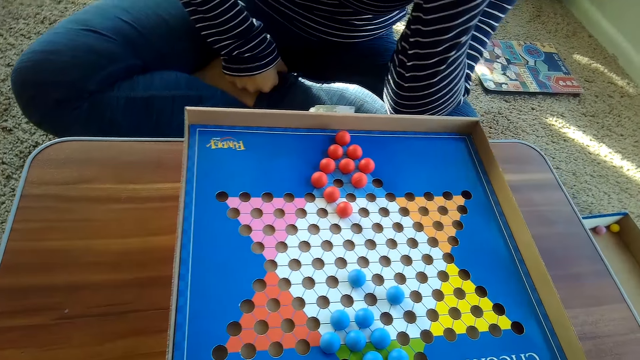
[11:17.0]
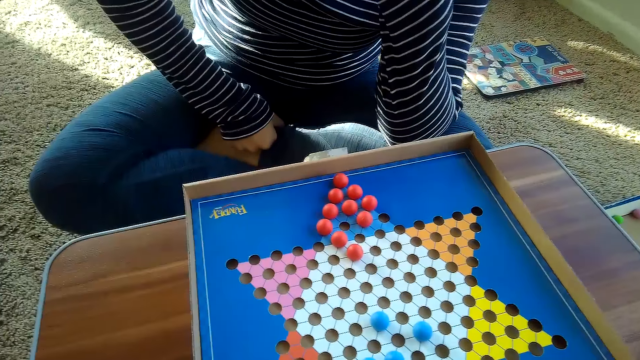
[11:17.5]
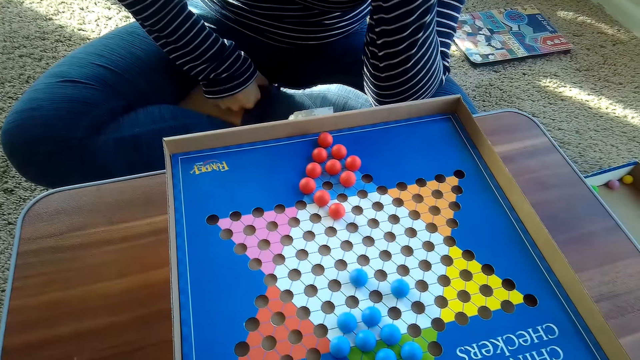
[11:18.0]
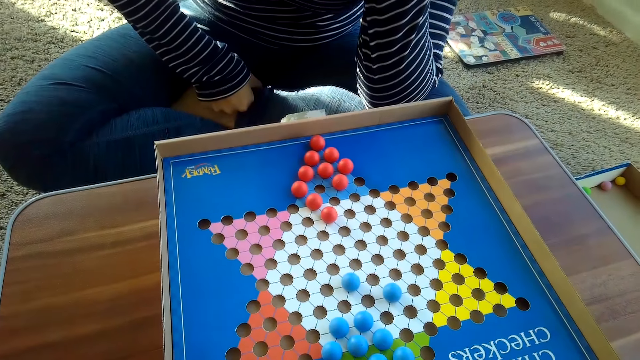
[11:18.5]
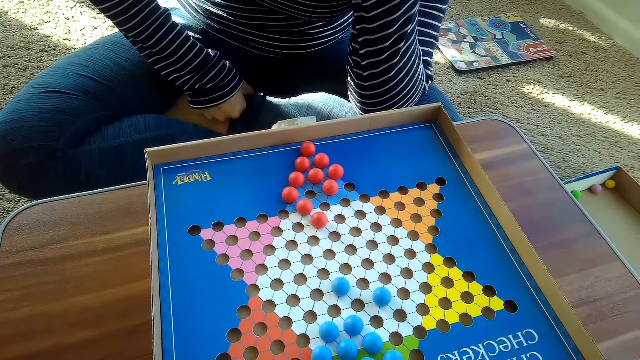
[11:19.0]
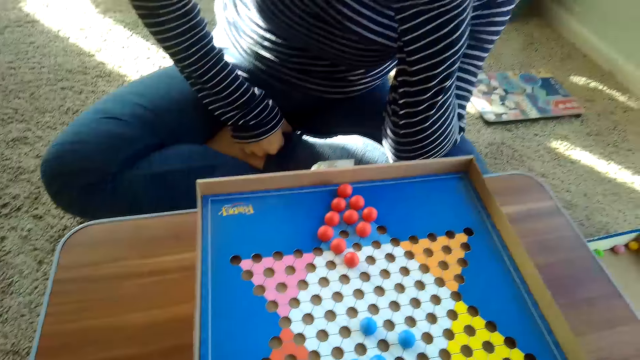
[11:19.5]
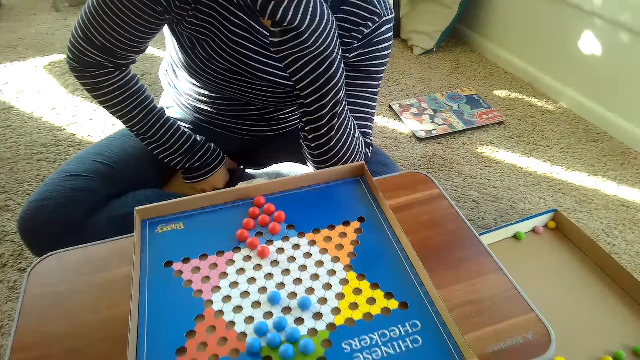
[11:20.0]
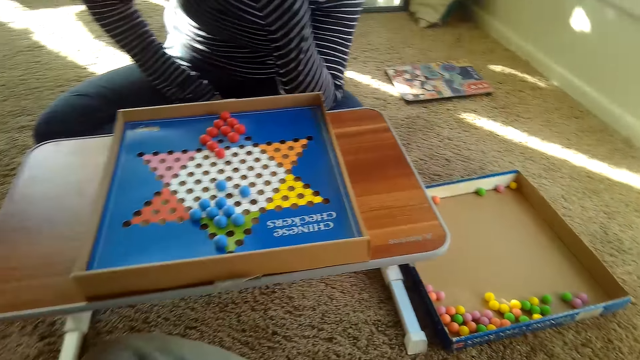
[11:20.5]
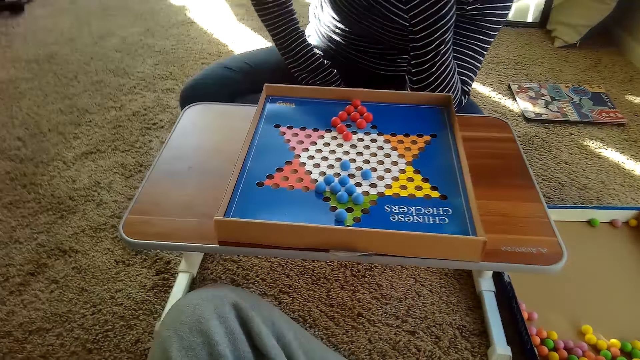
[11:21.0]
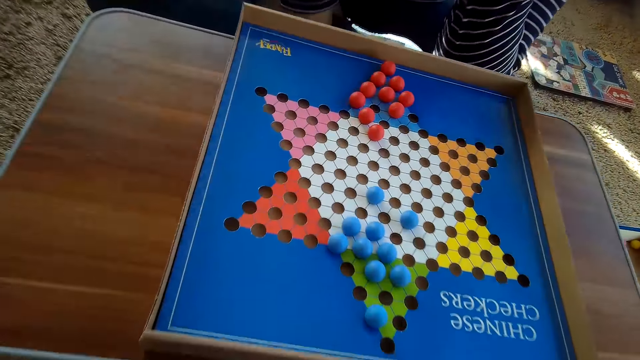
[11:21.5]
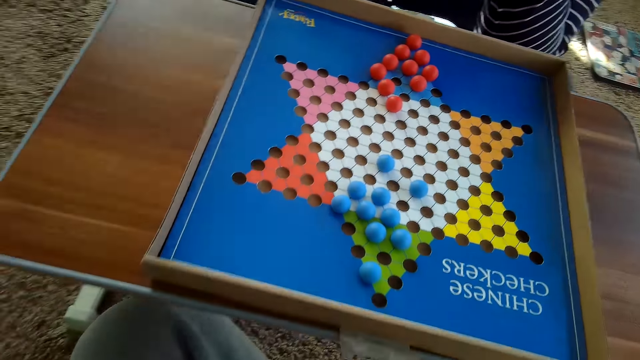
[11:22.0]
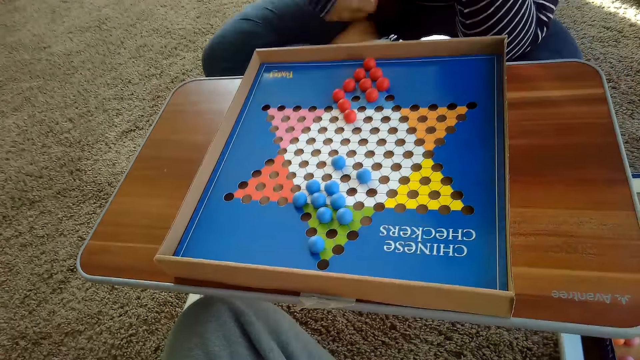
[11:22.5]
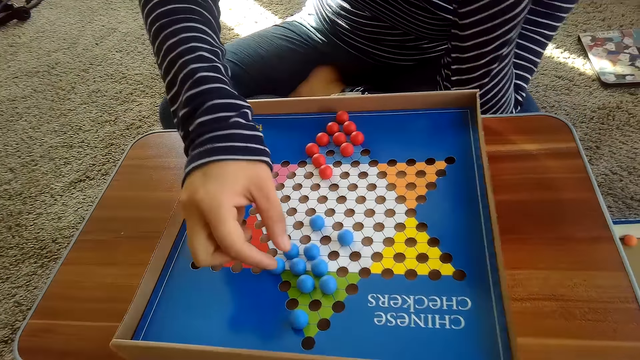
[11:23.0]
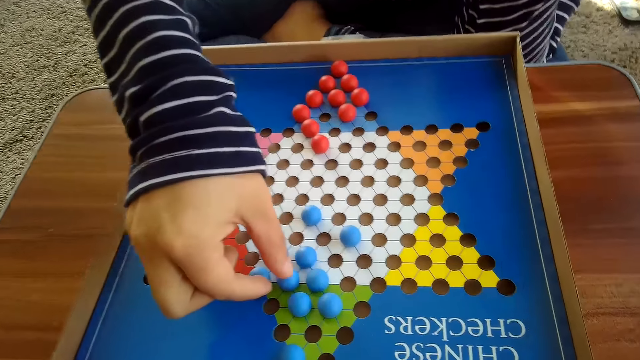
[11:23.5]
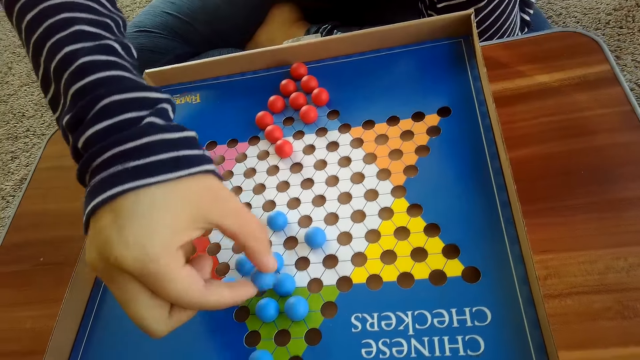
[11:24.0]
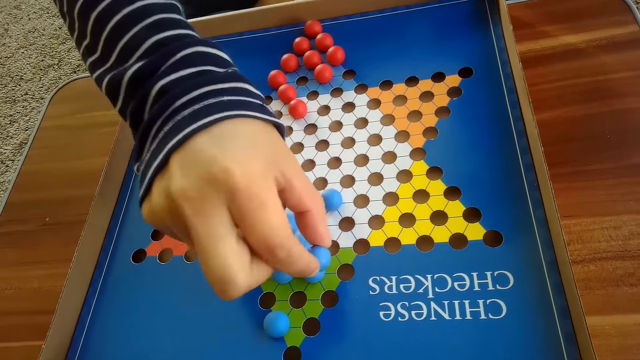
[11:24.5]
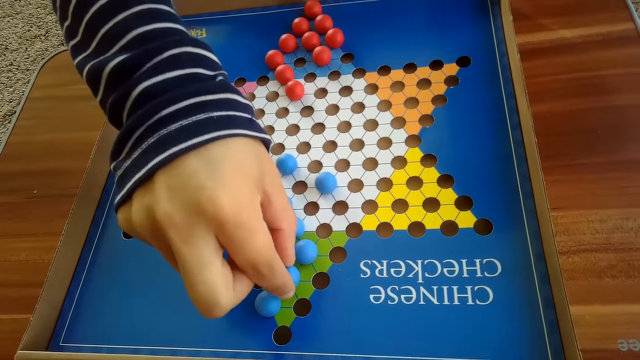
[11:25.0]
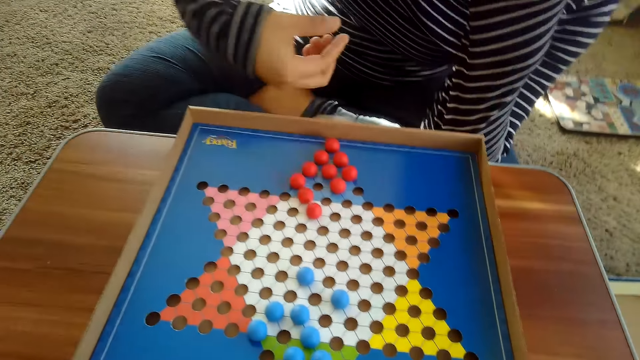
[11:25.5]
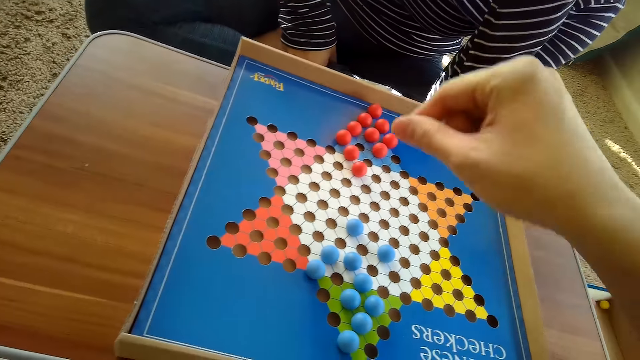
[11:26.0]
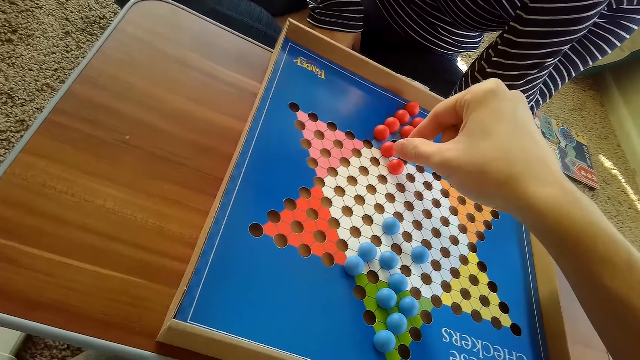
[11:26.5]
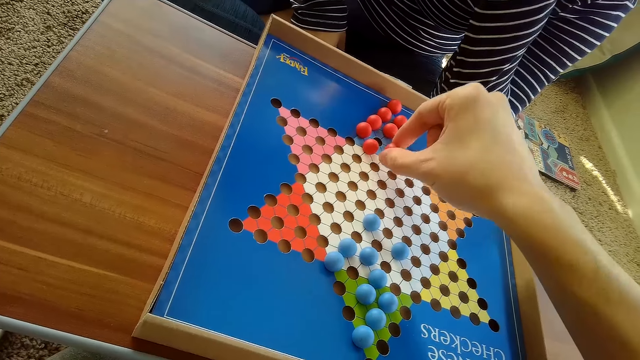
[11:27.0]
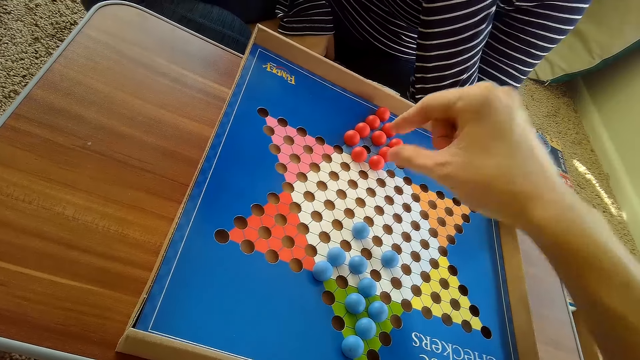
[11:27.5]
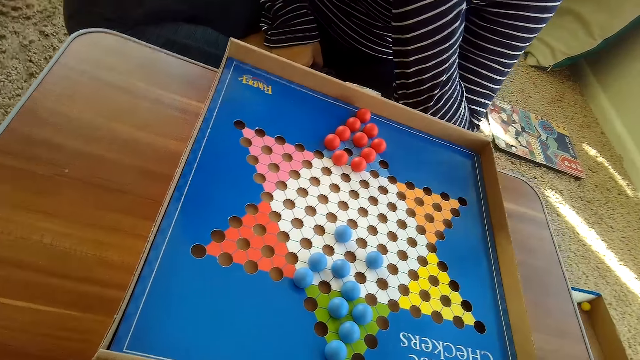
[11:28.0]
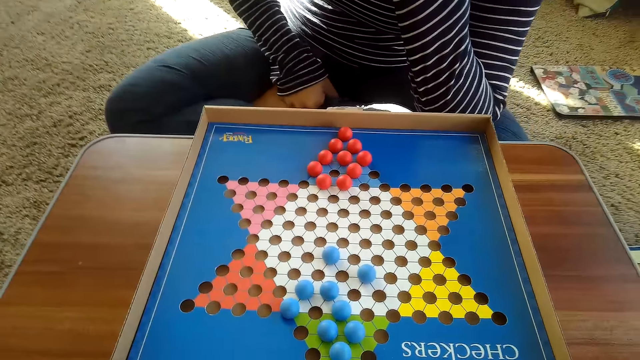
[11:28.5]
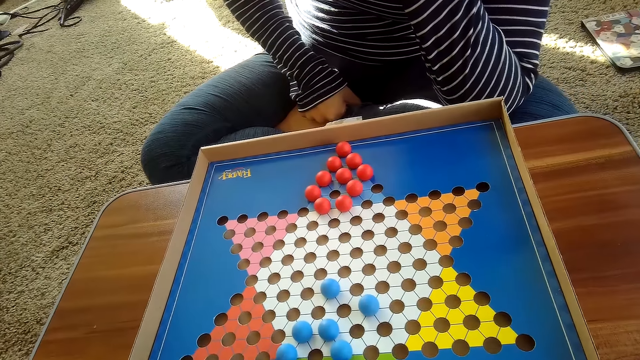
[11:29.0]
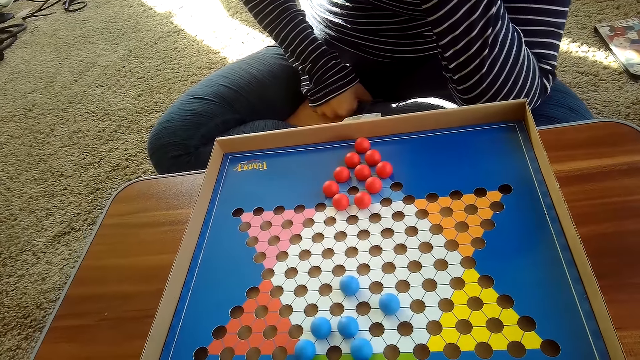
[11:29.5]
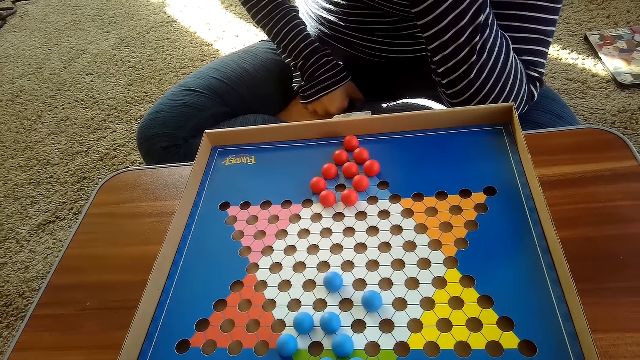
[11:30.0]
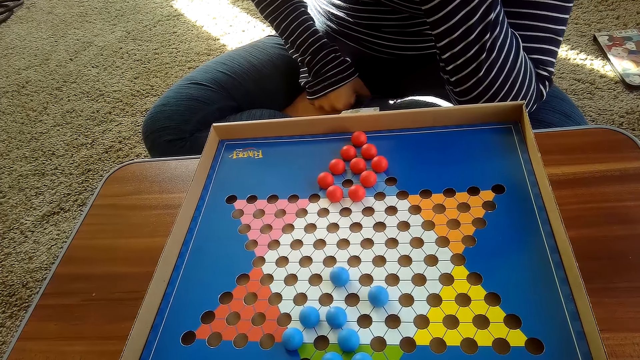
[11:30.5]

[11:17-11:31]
The camera wearer looks around. A woman moves another blue Chinese checkers ball on the Chinese checkers board with her right hand. The woman picks the marble. The camera wearer picks the marble. He moves another red Chinese checkers ball on the Chinese checkers board with his right hand.

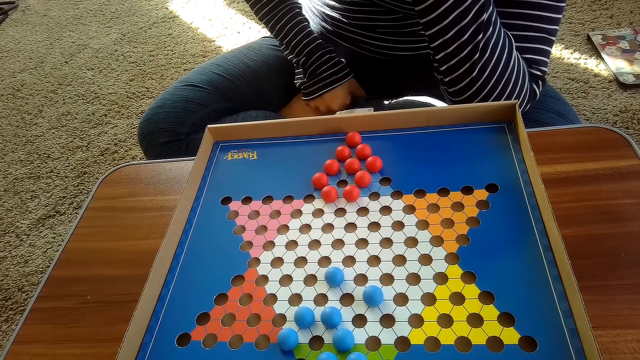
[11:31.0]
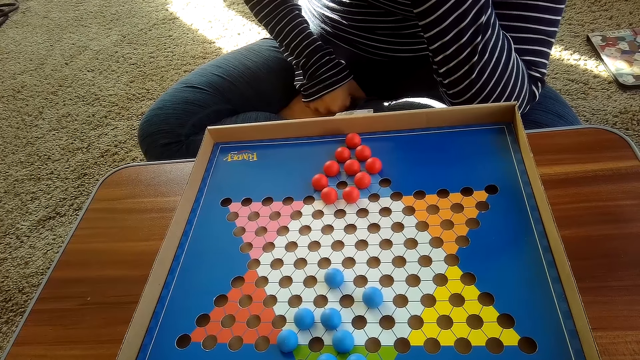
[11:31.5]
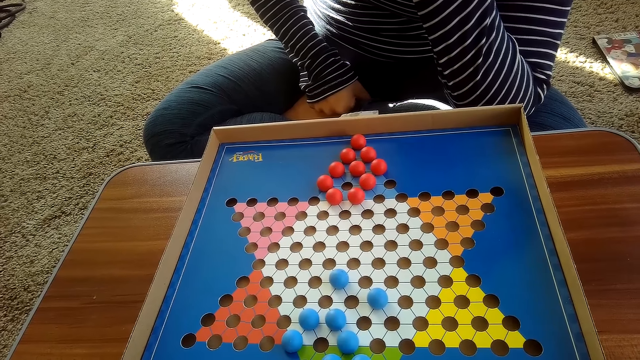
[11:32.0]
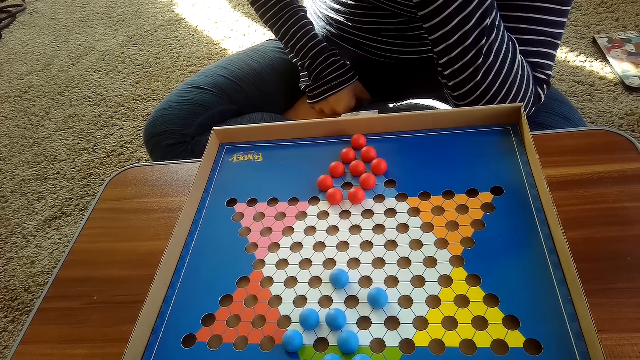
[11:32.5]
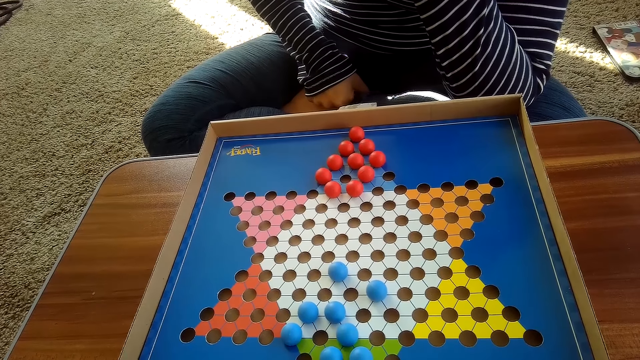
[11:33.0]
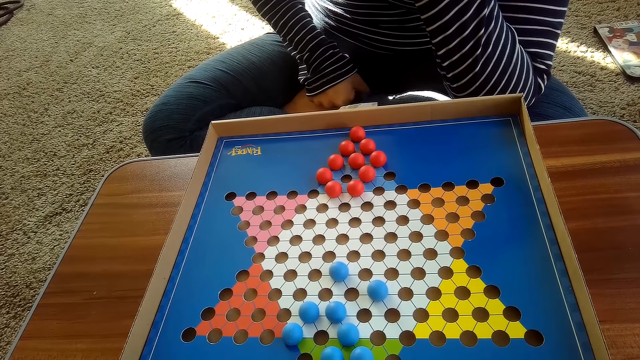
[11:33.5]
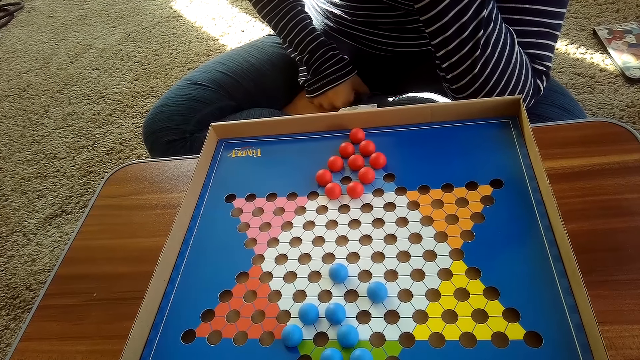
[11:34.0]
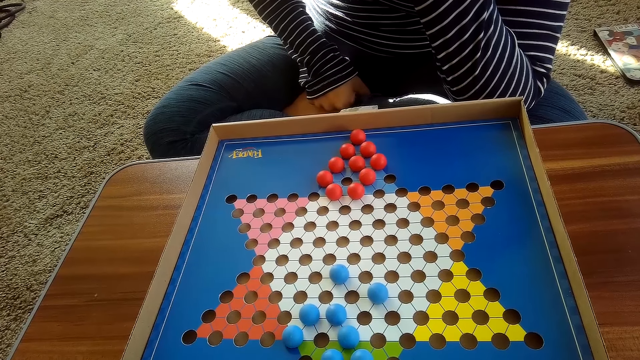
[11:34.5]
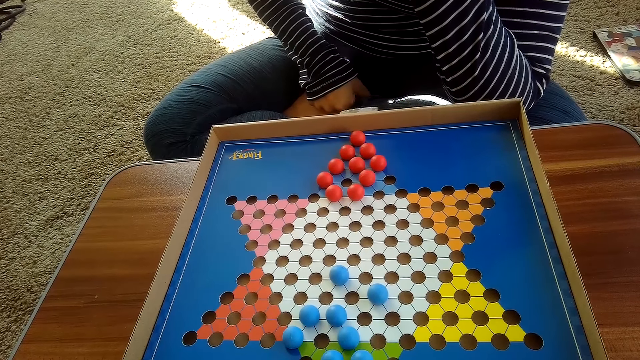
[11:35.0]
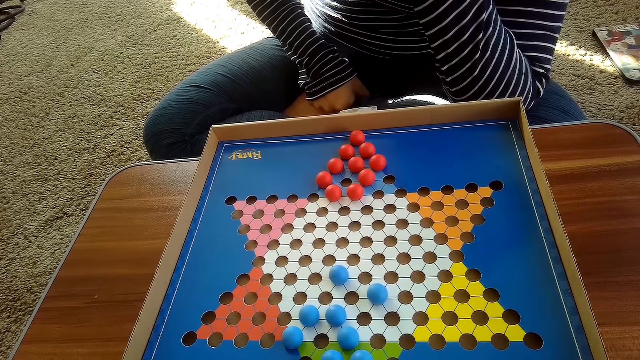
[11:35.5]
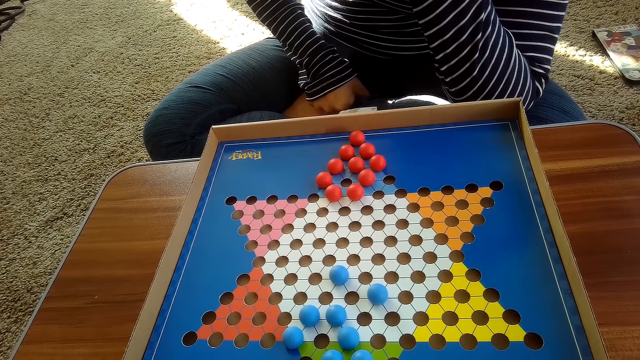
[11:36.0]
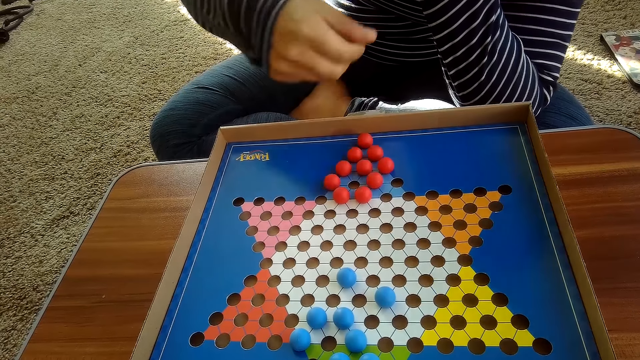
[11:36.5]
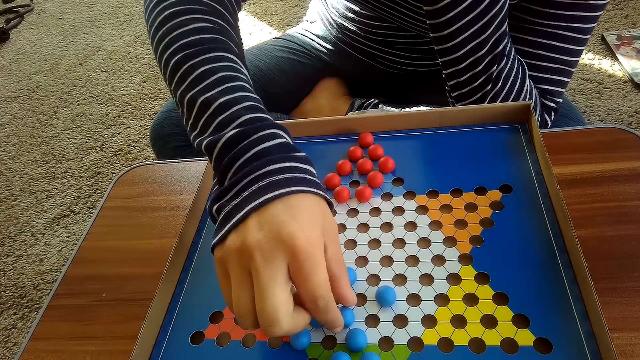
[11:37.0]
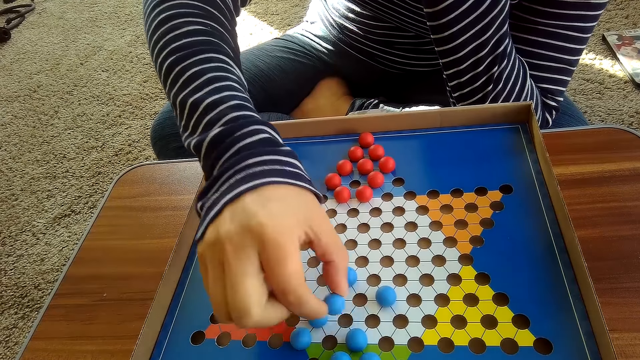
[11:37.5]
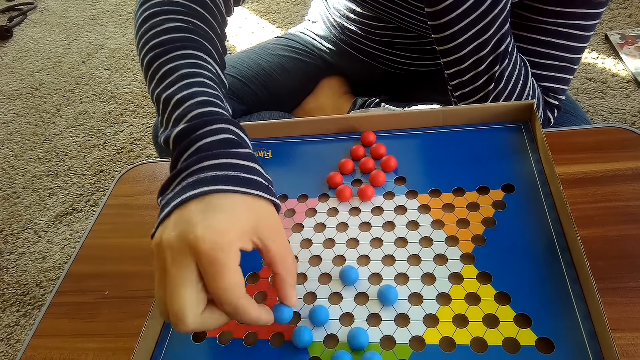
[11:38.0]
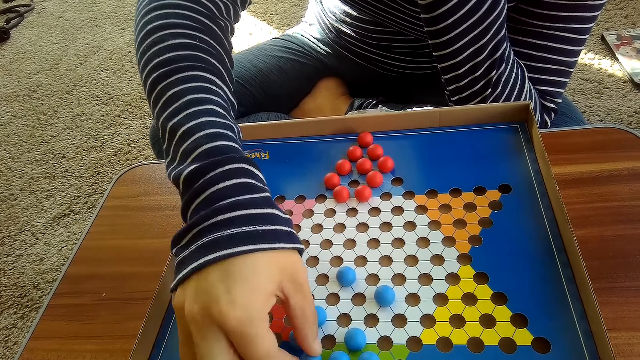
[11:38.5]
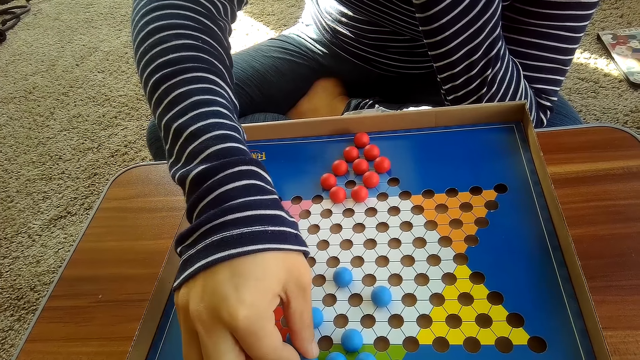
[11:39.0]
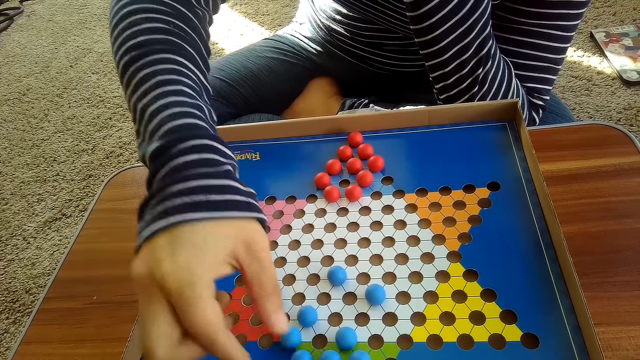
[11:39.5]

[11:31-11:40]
A woman moves another blue Chinese checkers ball on the Chinese checkers board with her right hand. The woman picks the marble.
